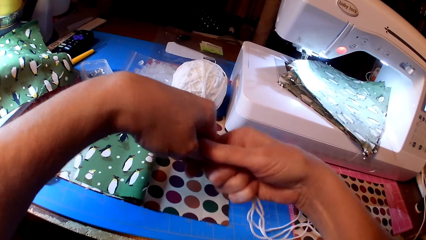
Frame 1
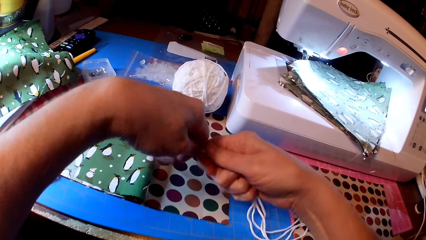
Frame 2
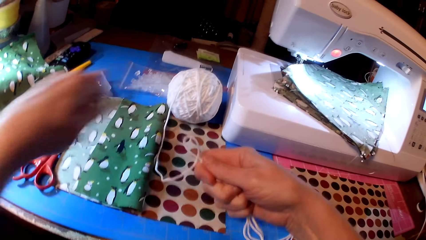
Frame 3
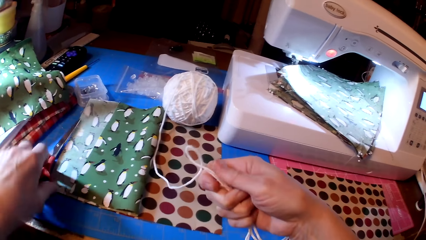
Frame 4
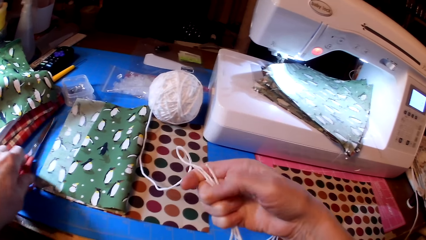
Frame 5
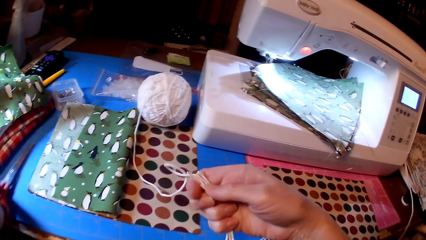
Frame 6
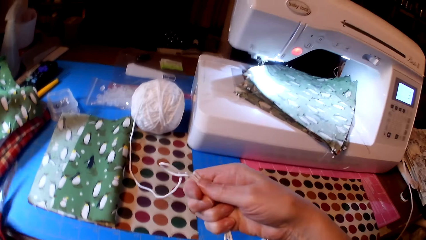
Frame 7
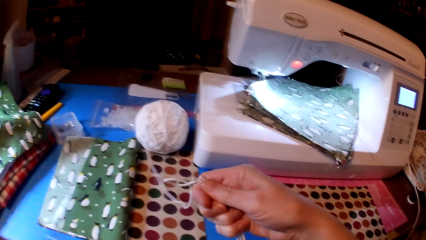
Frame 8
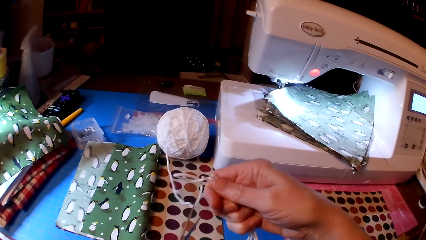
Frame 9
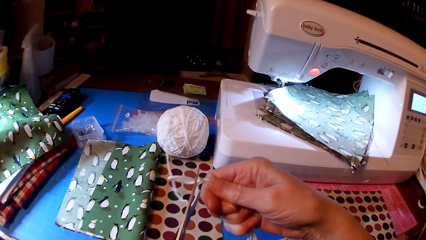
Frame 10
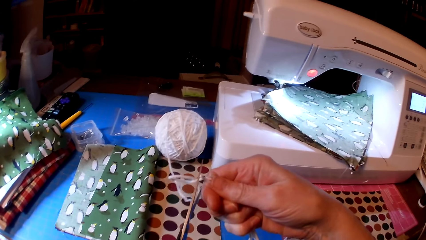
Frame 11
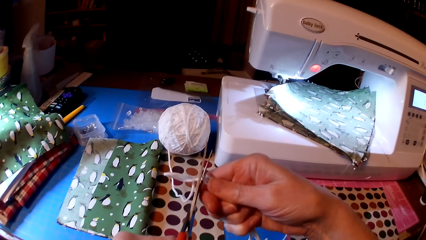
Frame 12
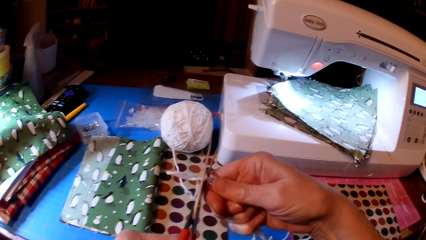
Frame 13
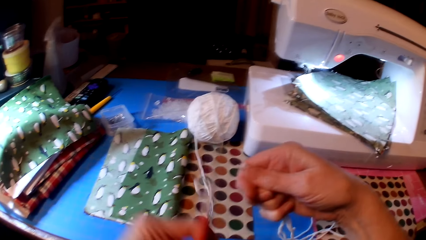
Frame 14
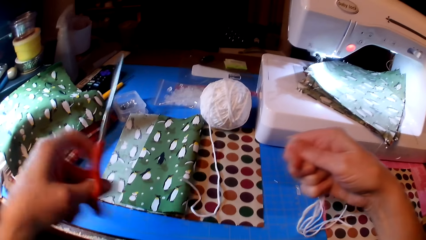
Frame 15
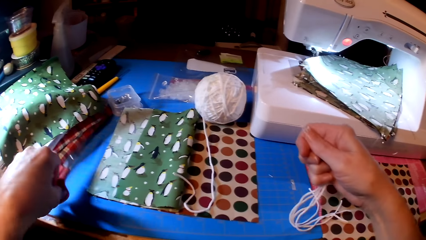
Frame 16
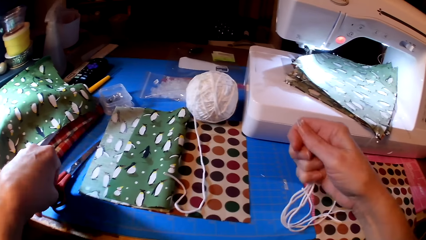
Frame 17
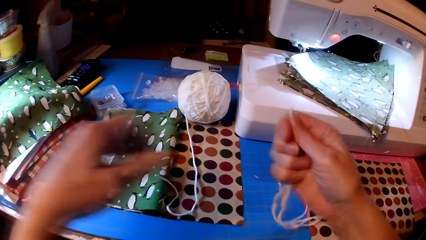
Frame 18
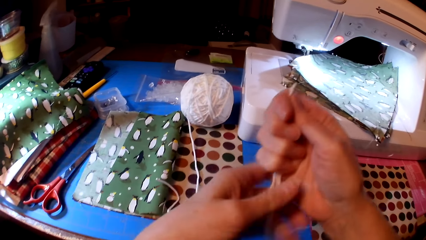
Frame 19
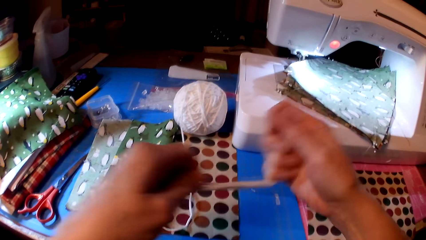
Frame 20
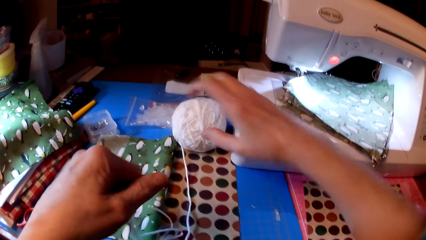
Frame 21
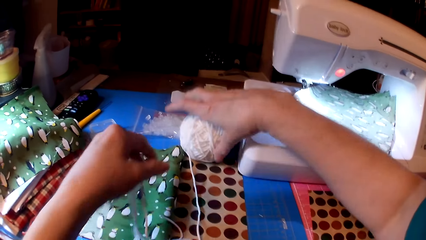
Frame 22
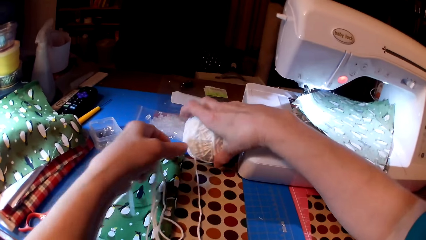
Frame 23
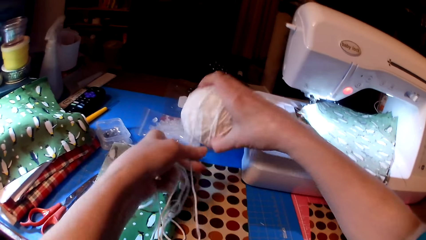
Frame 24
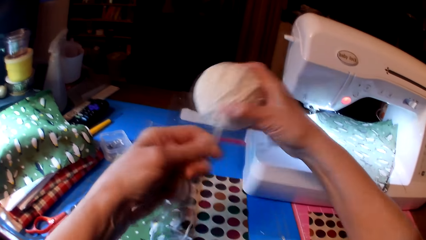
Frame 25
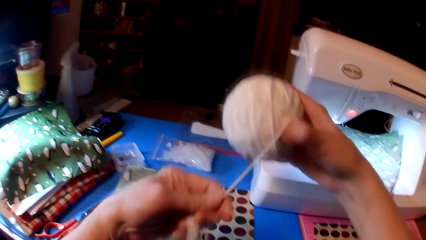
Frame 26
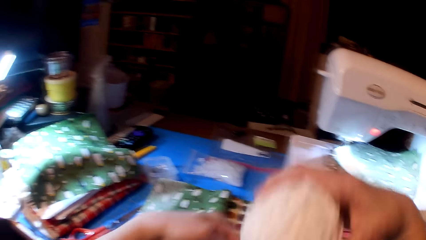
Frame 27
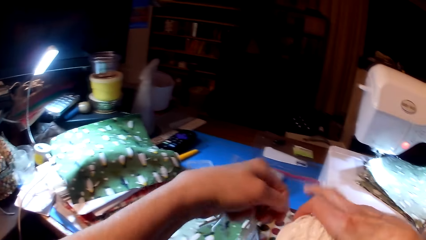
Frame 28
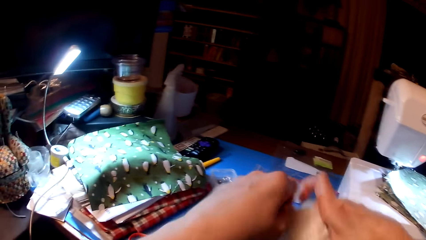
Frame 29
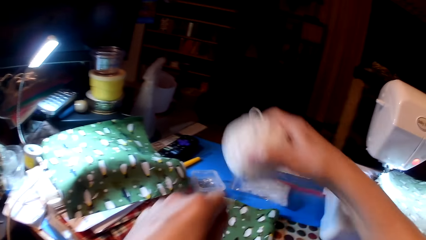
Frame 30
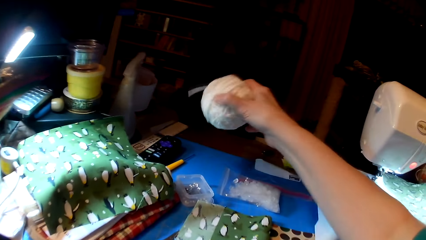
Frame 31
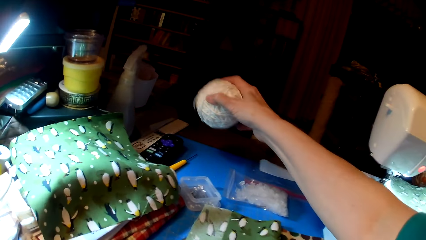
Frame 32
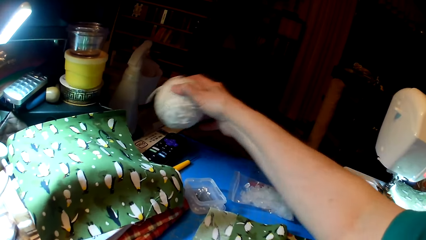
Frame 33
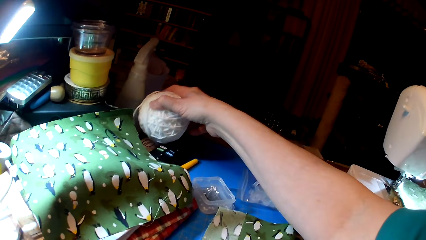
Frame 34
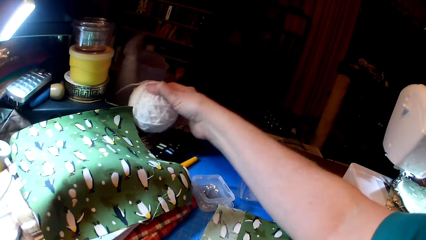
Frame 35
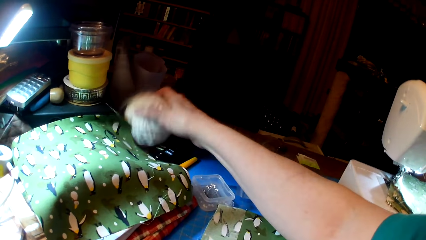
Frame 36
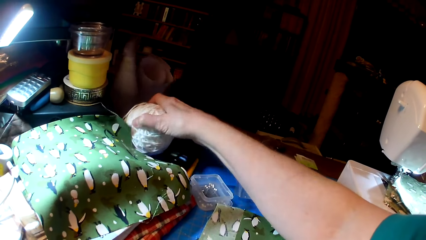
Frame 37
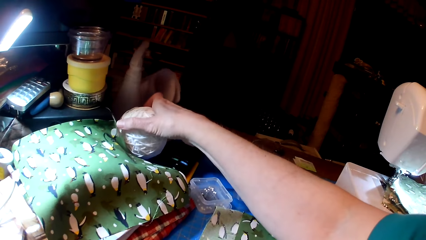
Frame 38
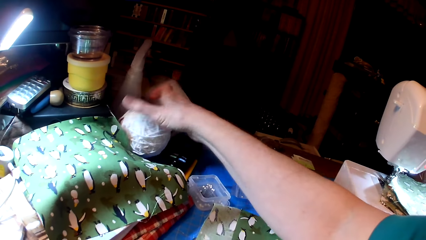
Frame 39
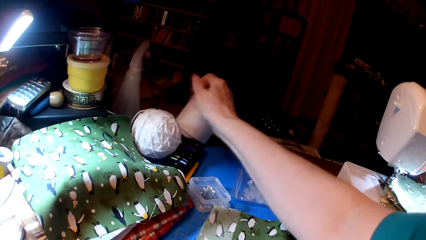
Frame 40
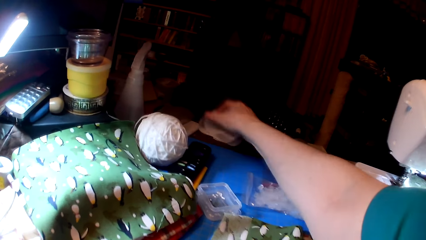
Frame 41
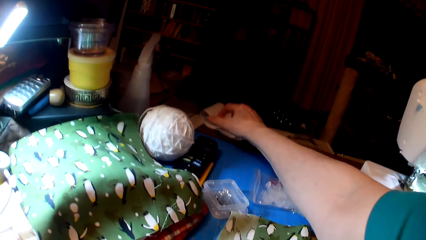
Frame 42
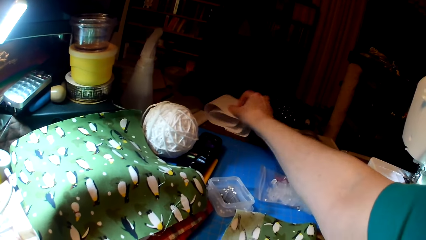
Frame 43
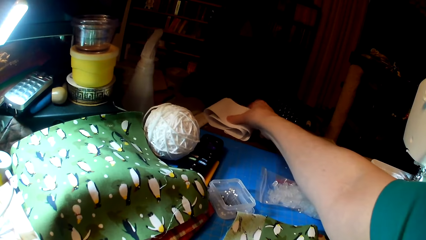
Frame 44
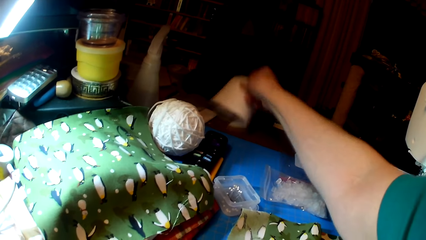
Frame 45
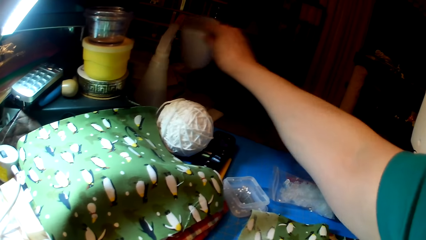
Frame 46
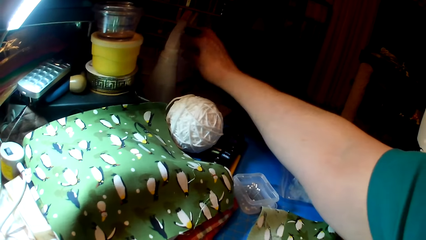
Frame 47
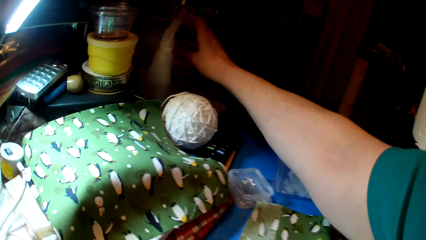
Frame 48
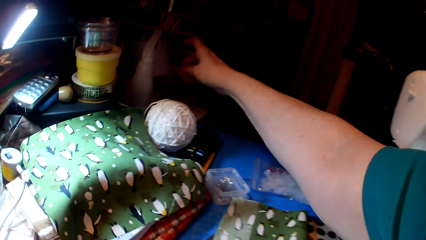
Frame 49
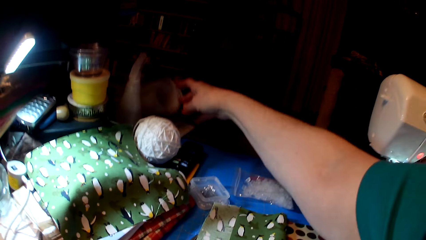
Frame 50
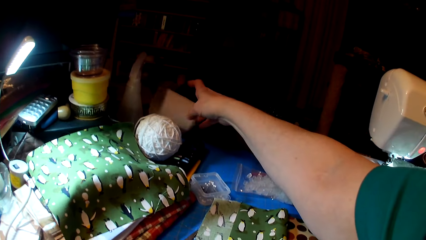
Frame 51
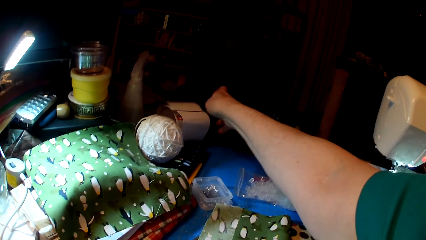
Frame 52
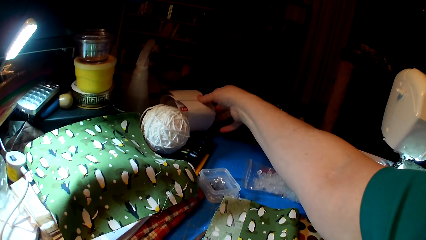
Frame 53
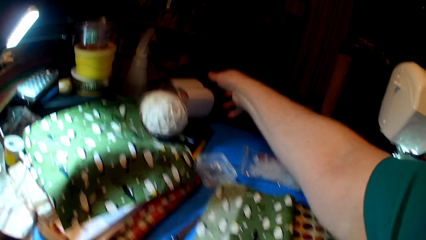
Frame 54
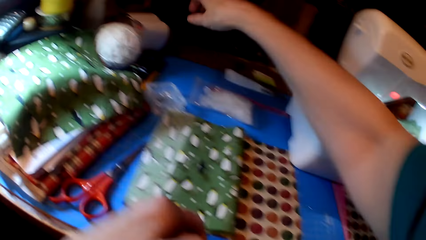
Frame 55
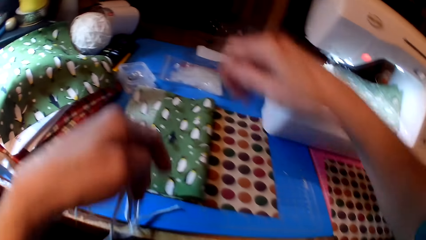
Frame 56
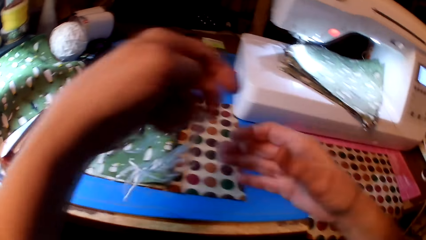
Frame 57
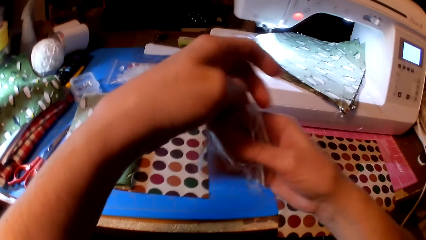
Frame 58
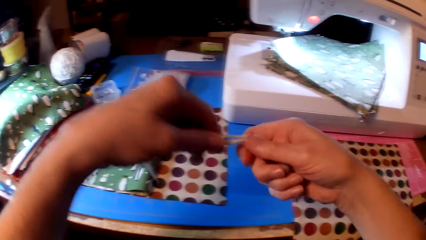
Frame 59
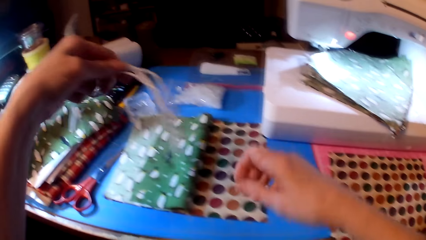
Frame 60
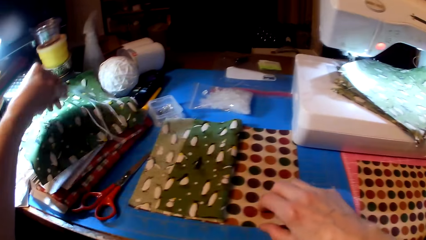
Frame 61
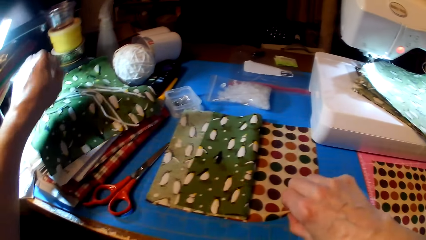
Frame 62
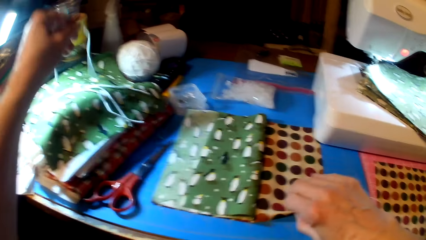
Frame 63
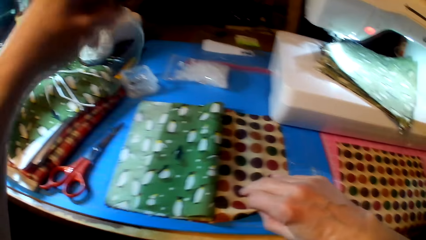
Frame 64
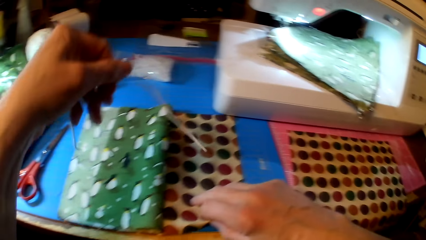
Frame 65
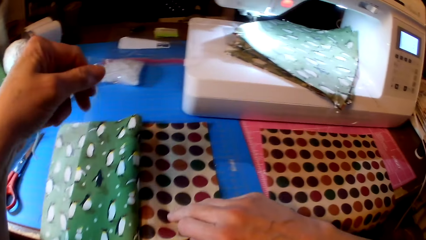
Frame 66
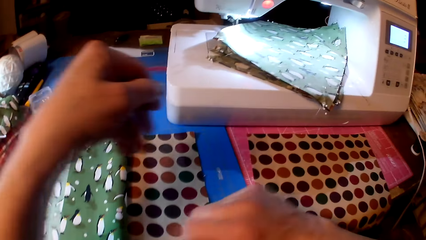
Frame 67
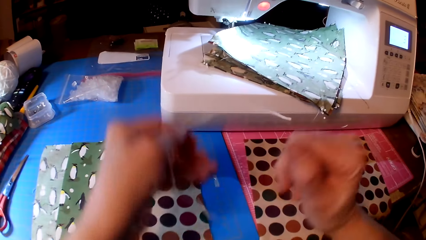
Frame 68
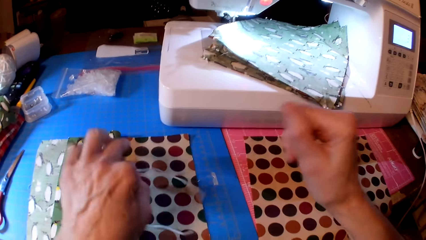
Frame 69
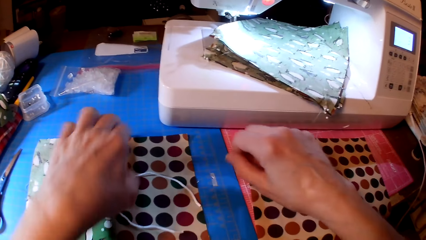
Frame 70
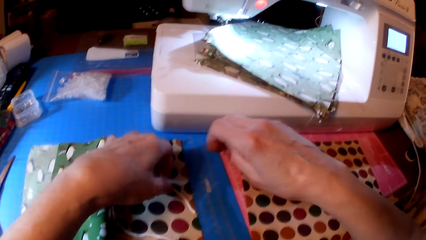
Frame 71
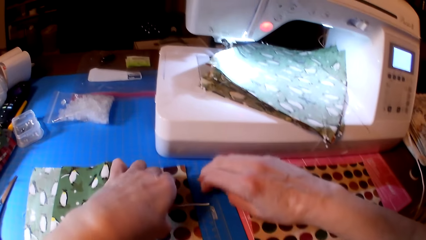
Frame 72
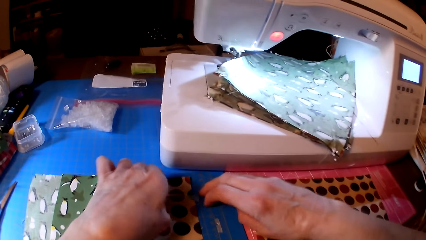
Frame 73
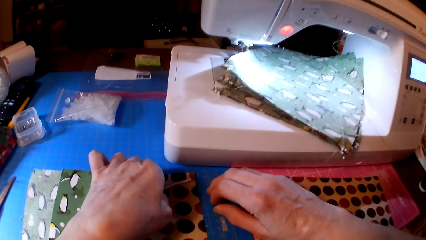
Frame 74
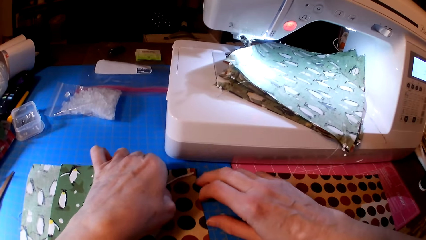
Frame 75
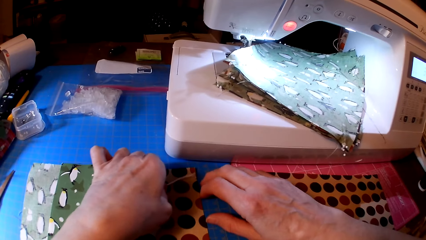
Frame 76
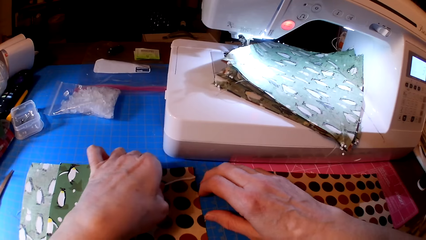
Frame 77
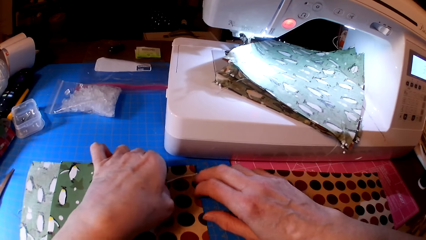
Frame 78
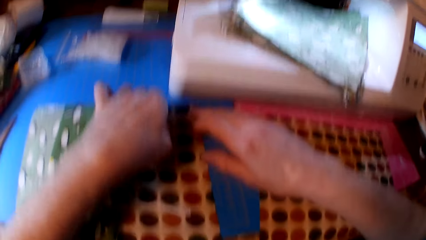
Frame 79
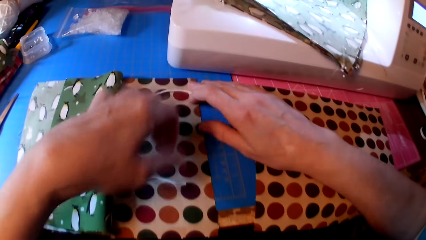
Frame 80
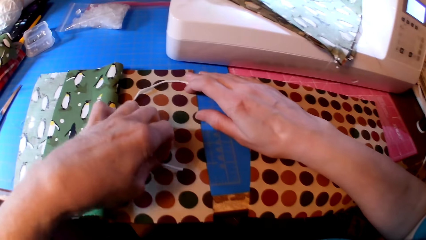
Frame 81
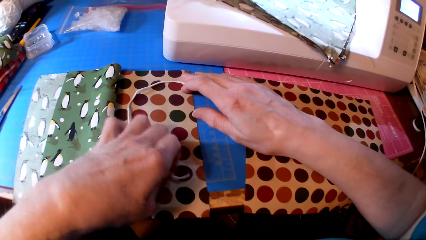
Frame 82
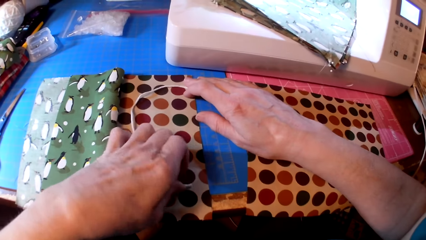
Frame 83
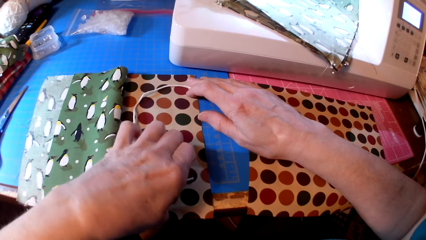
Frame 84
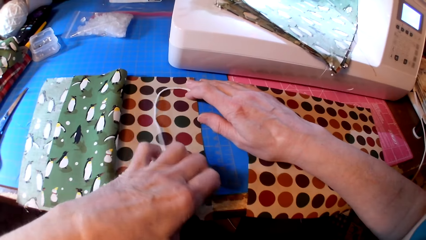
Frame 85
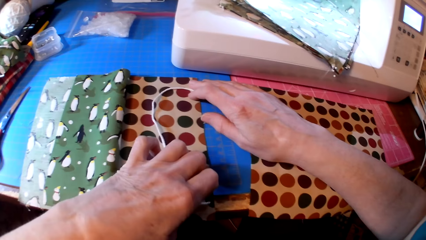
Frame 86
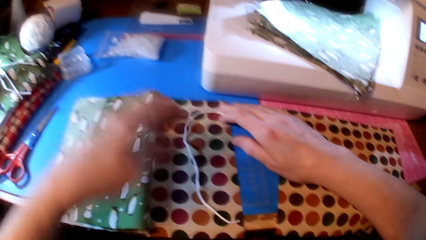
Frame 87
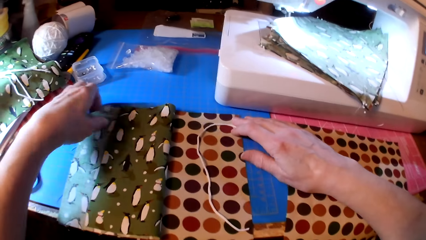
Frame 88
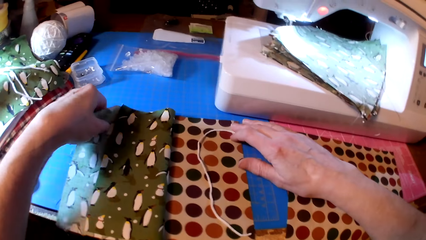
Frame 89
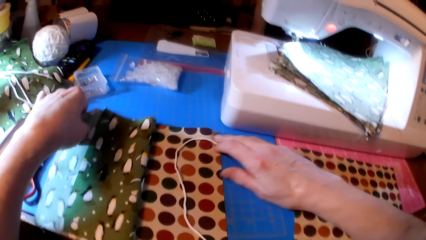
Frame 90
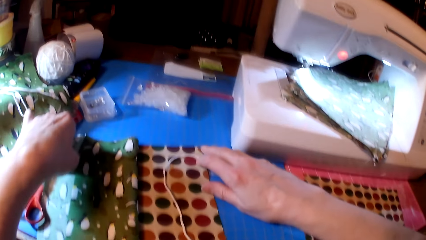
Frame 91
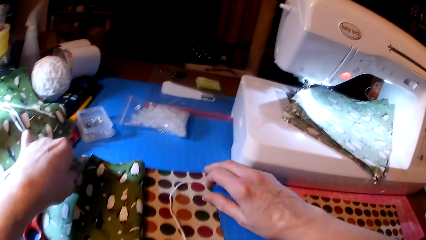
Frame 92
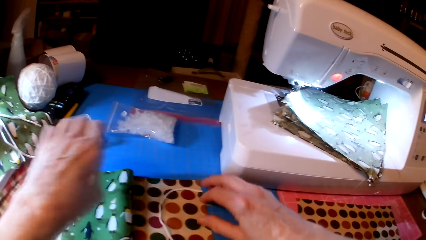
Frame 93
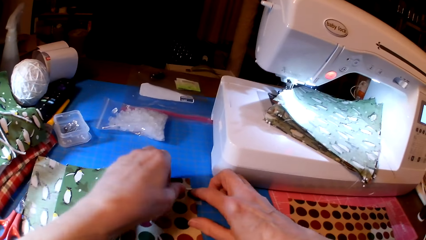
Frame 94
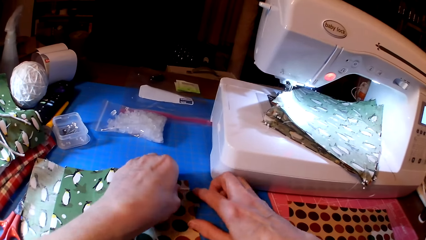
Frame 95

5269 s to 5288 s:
The camera wearer picks up scissors. They cut the thread or yarn. They put the scissors on the table. They pick up the thread. They hold the yarn. They roll the thread. They put the thread on the table. They put the threads on the table. They pick up the thread. They pull the fabric. They put the thread under the fabrics. They attach the yarn on the fabric.
